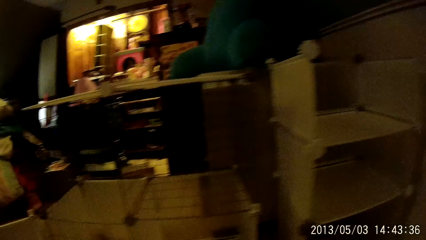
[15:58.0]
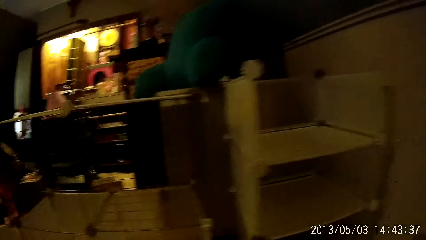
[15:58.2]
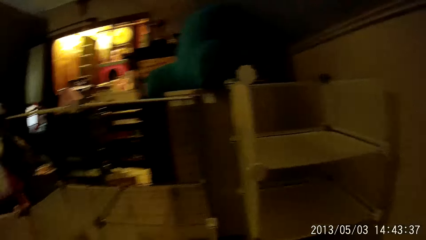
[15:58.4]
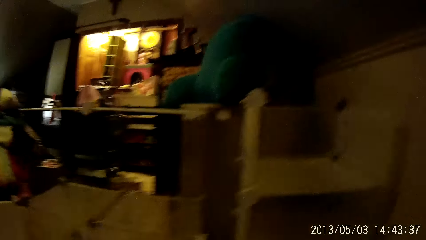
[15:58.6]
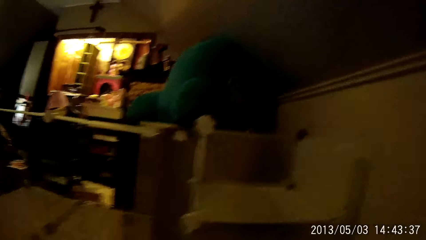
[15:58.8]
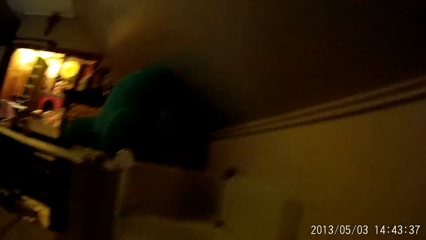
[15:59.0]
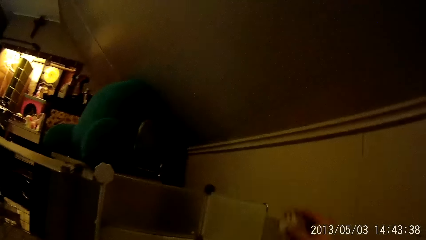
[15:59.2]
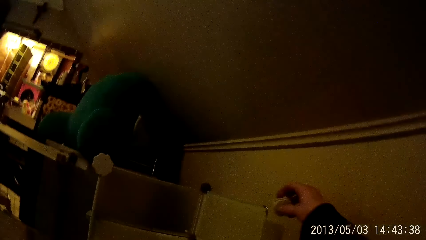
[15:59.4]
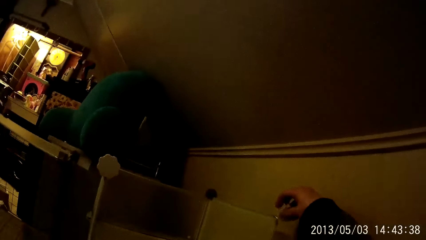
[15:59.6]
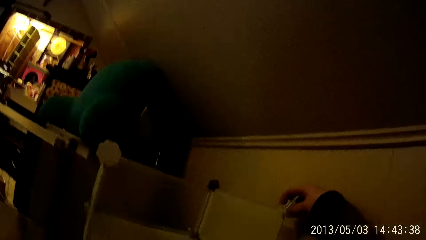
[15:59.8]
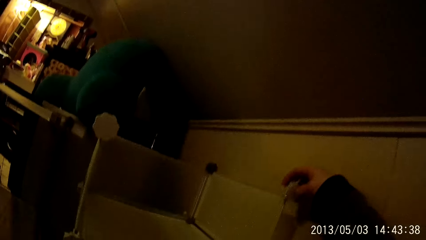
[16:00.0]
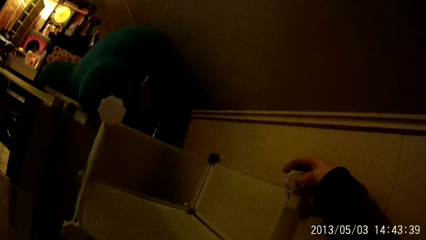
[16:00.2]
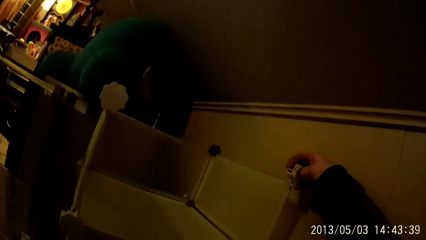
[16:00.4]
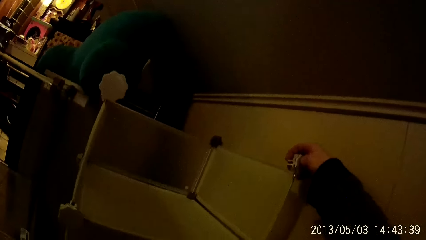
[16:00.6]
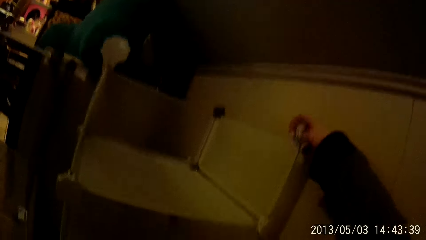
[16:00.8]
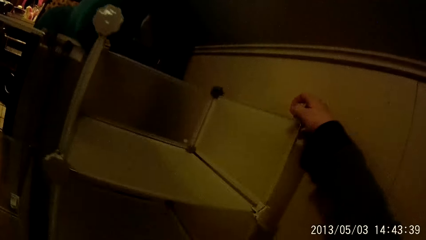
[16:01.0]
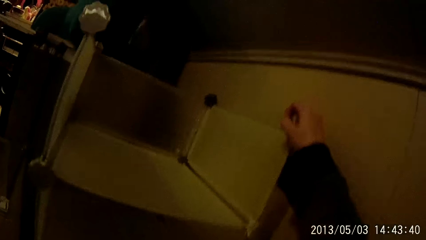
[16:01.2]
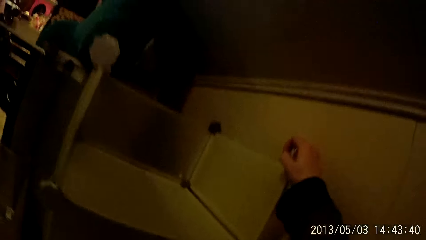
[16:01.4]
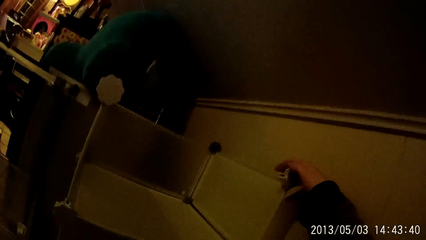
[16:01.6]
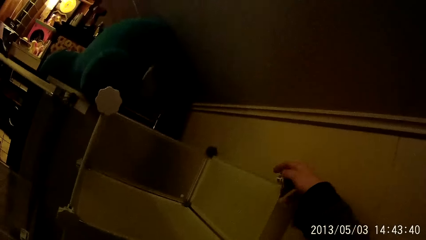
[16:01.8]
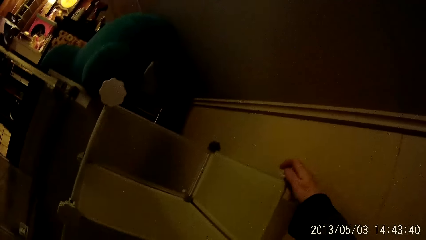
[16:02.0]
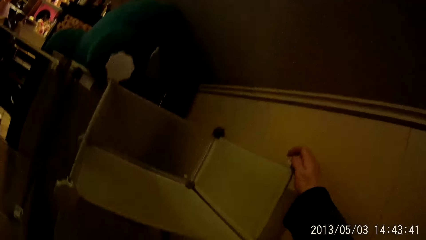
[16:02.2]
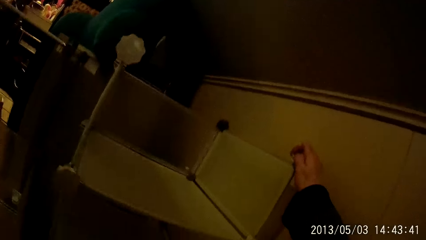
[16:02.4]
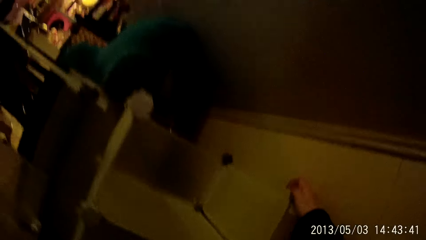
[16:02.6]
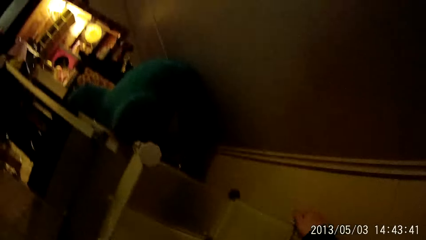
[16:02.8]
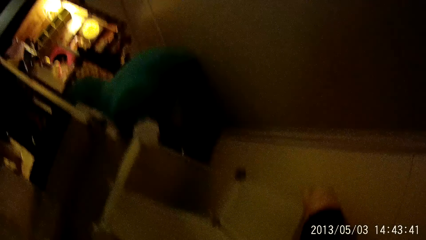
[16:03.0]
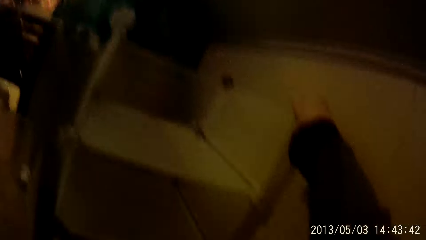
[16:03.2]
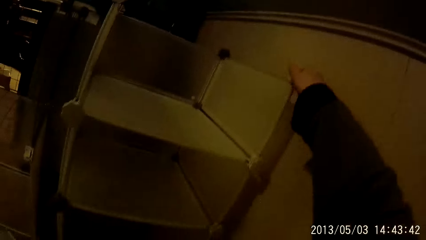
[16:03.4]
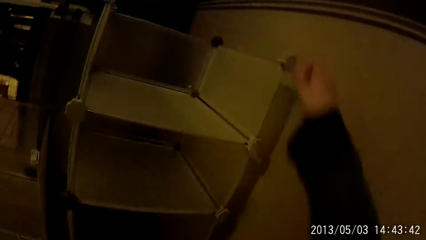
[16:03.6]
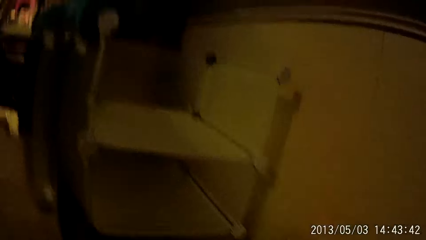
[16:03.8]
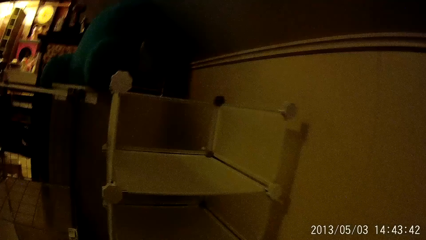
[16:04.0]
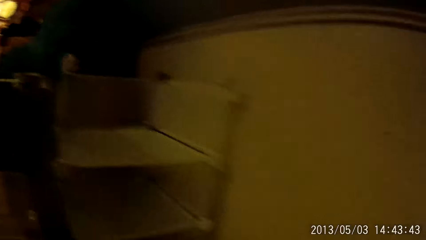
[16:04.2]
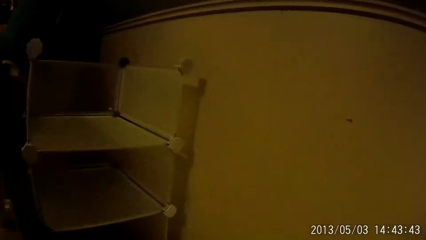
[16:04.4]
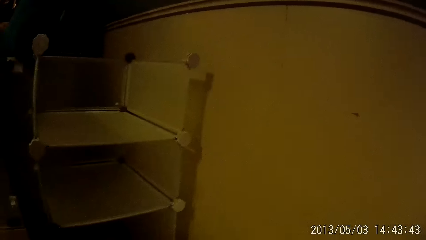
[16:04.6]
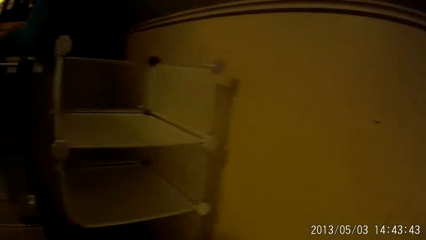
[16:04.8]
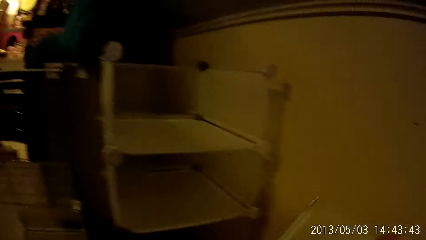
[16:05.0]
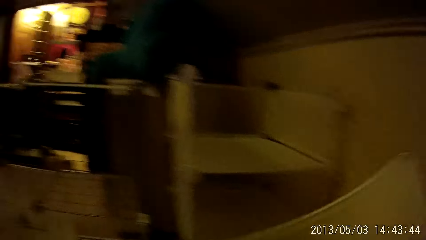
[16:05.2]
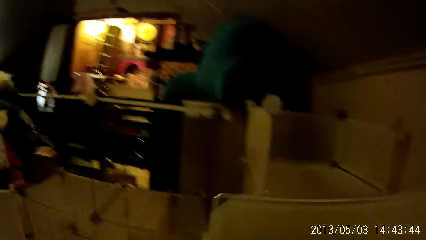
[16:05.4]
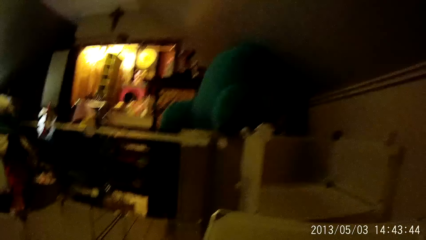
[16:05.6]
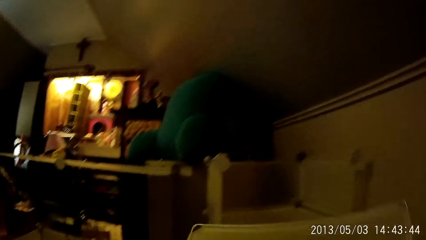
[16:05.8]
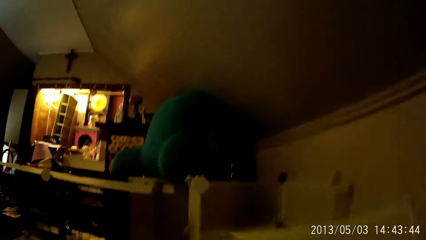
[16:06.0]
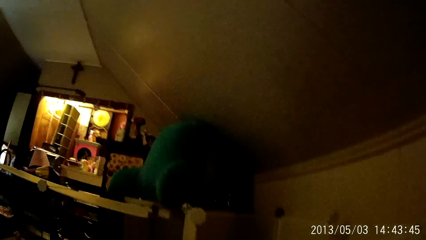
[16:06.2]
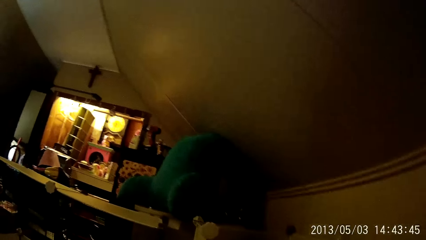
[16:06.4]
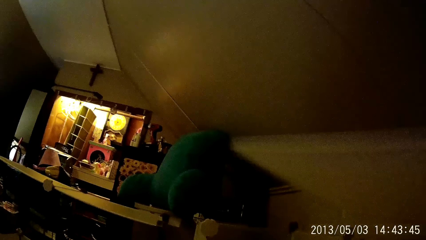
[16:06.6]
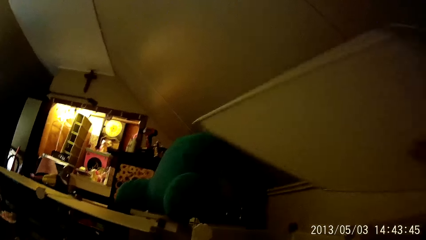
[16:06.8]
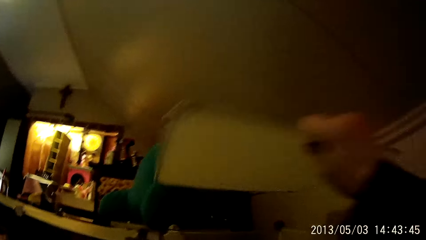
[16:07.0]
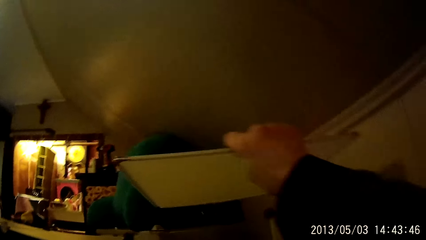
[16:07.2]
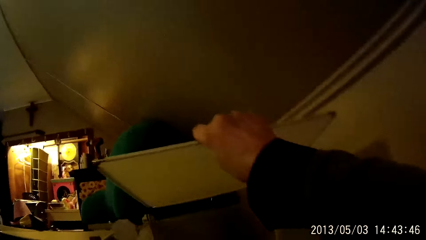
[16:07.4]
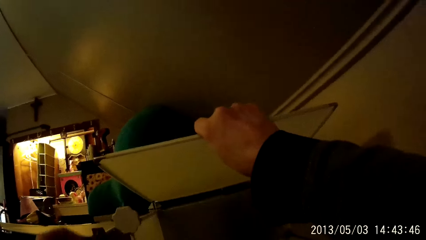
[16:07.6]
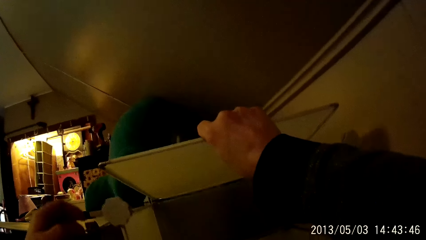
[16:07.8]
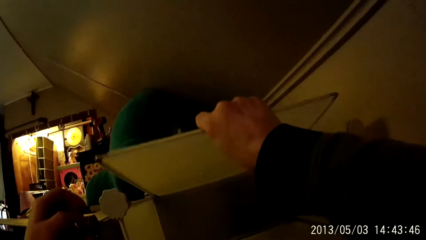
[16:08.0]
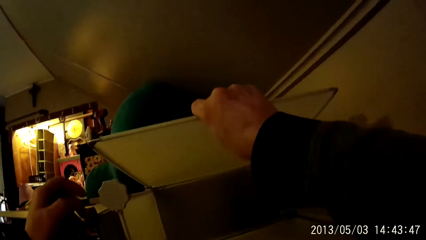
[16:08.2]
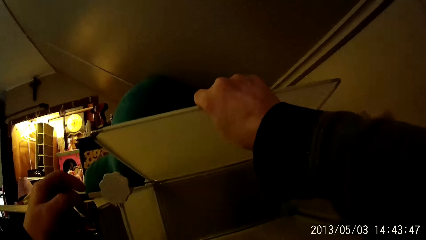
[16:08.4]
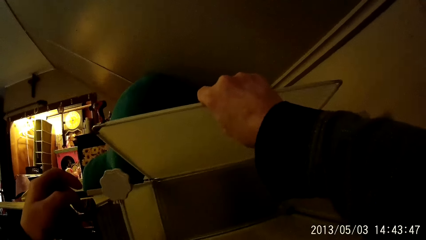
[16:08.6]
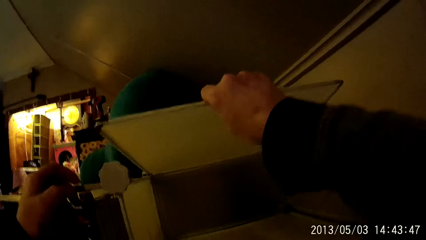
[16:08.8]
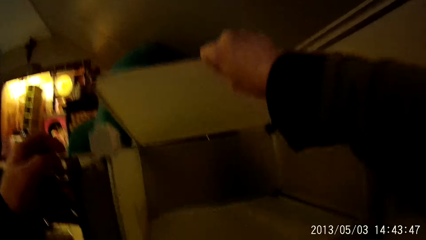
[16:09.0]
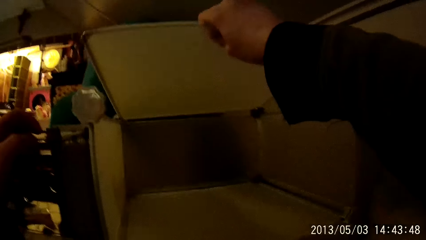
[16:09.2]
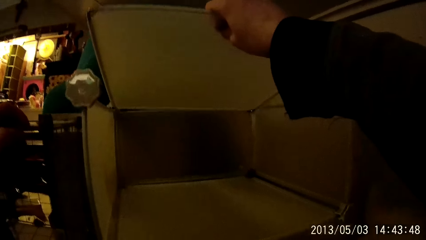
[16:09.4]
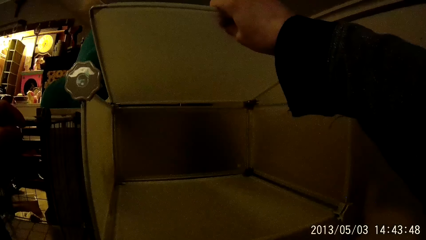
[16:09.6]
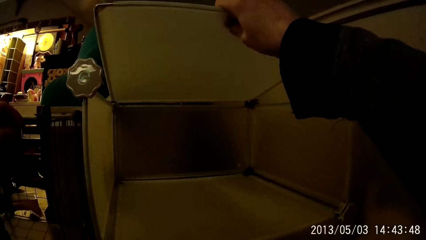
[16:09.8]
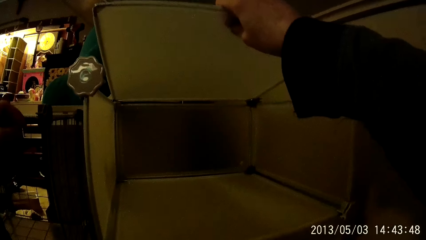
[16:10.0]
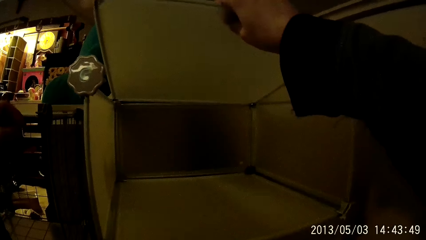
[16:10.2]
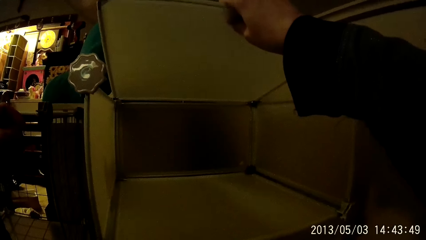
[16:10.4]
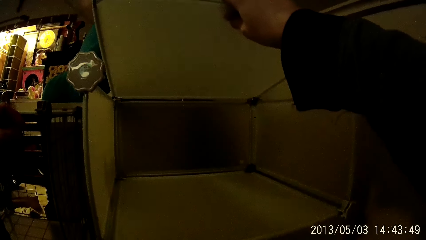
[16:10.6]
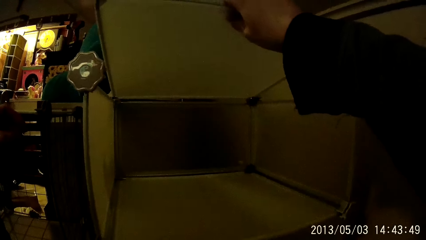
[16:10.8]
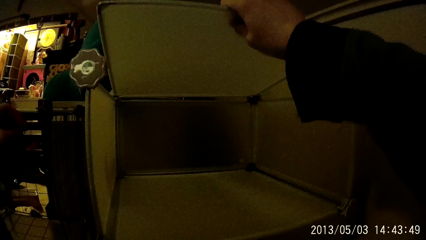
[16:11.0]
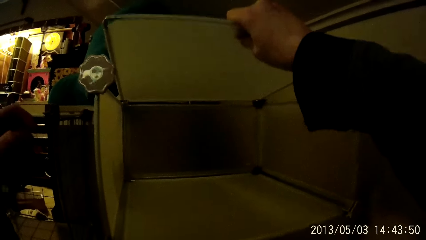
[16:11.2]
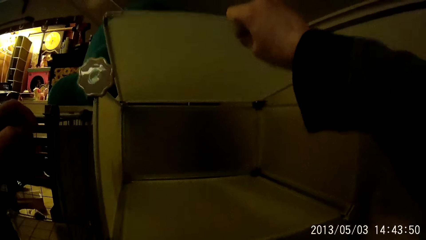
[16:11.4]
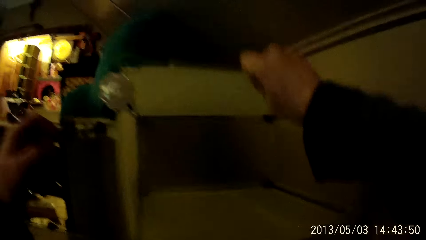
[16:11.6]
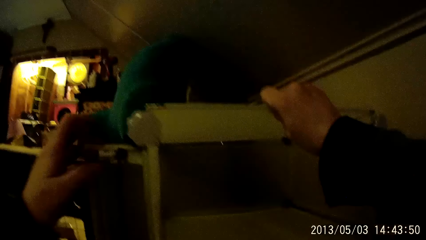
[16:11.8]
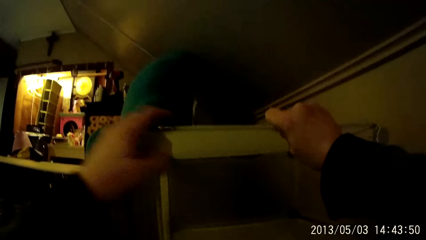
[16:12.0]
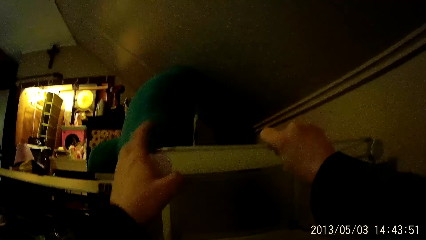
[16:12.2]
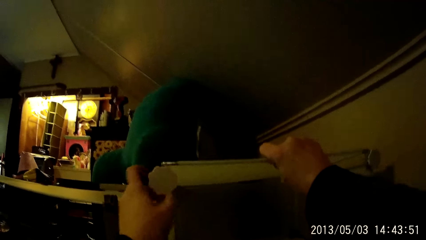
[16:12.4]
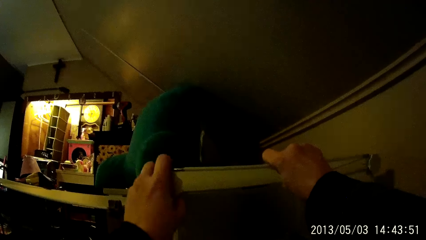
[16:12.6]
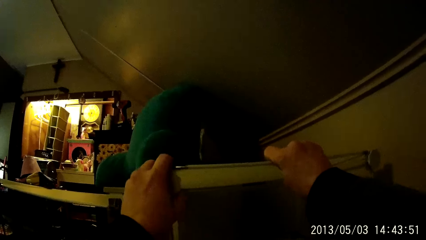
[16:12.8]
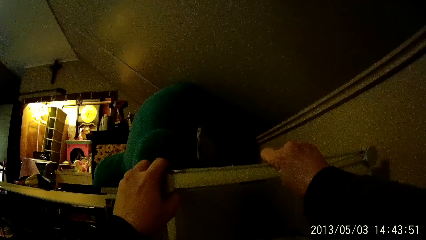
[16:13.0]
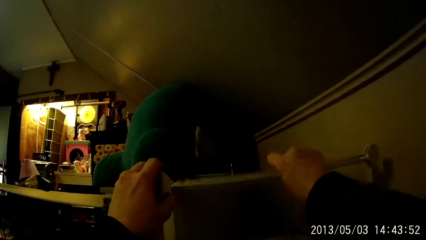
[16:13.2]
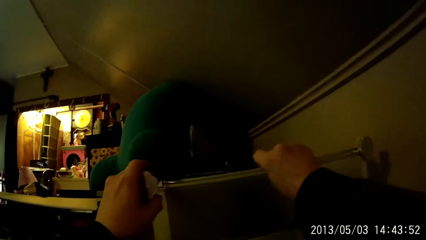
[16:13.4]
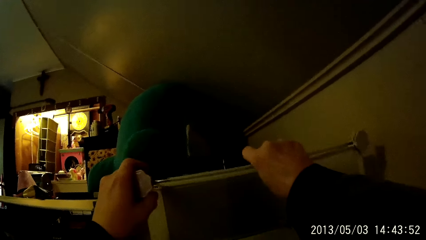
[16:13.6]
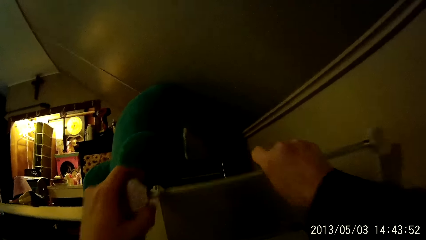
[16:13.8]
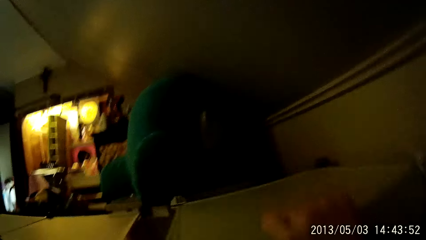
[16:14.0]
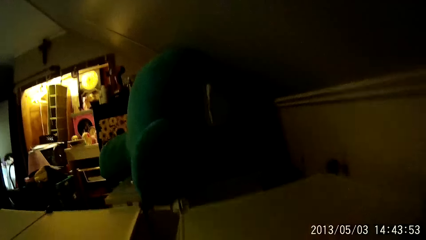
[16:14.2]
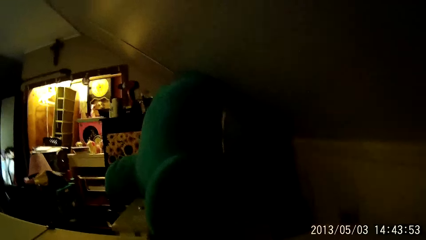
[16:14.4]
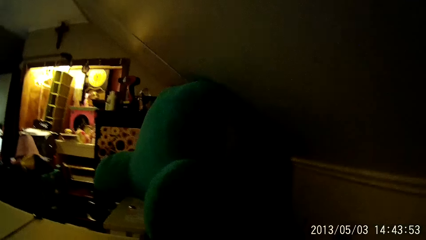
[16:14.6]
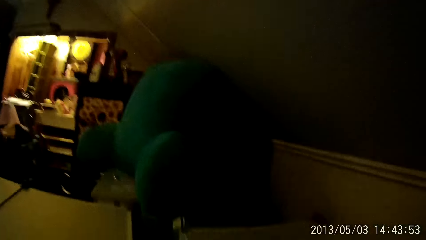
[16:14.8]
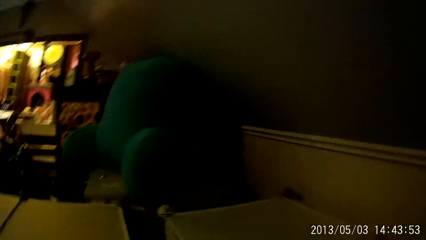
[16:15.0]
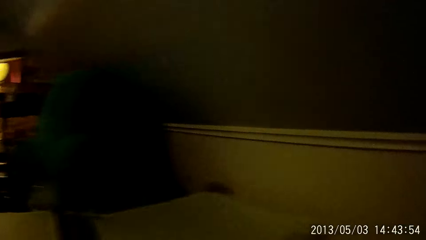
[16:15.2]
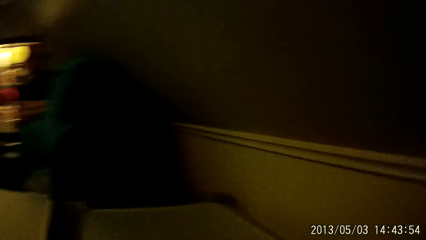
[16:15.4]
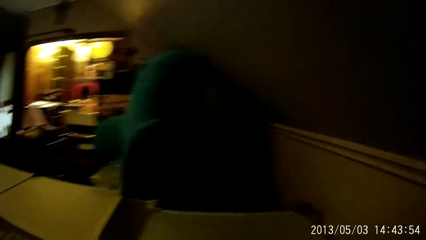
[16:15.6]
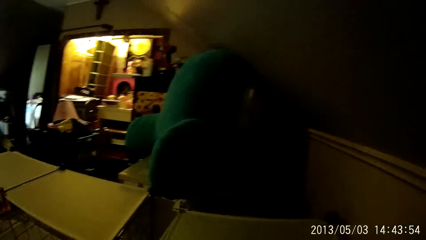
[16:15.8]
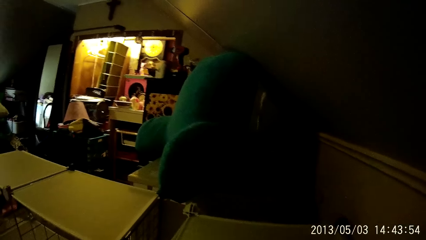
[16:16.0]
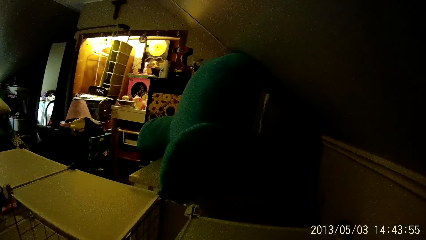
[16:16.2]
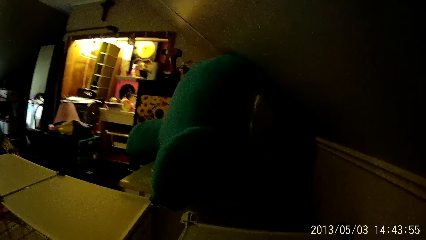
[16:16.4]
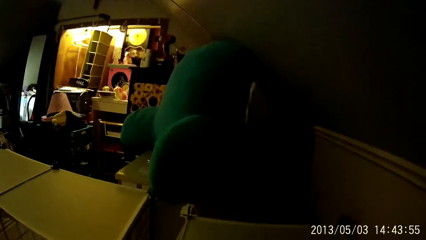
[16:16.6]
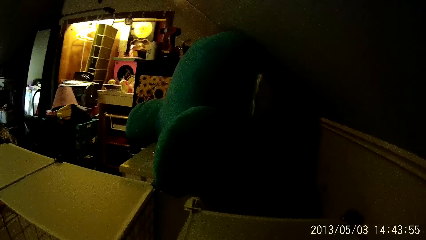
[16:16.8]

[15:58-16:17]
The camera wearer fixes a wardrobe hook on the shelf with his right hand. He picks up a part of the wardrobe on the floor with his right hand. He fixes the part of the wardrobe on the wardrobe with both hands. He hooks the part of the wardrobe on the wardrobe hook with both hands.
